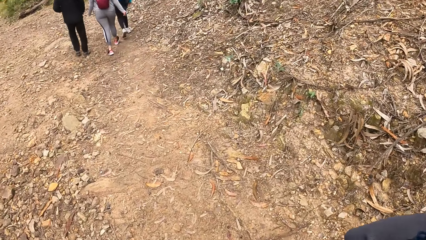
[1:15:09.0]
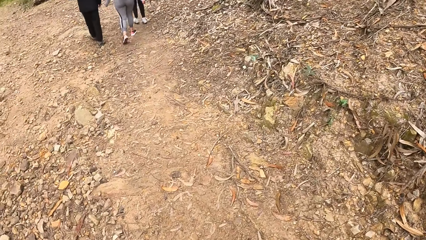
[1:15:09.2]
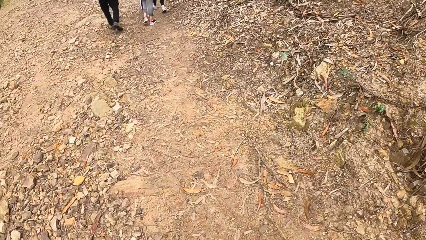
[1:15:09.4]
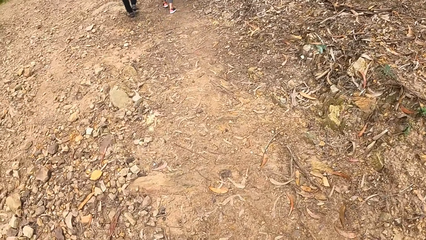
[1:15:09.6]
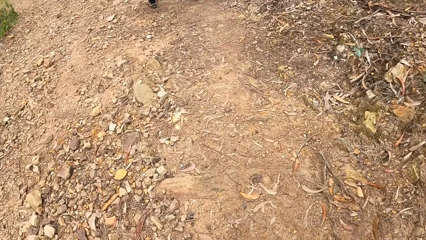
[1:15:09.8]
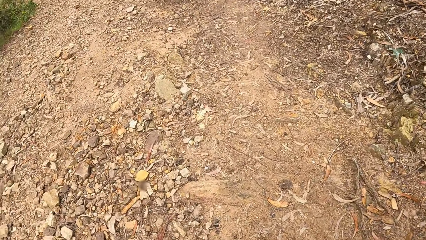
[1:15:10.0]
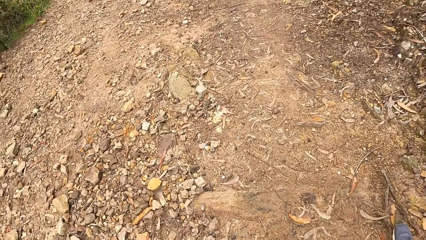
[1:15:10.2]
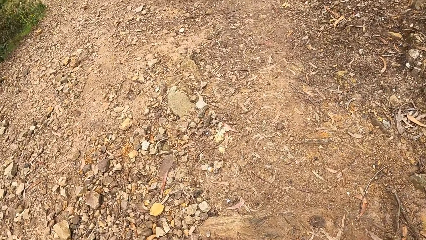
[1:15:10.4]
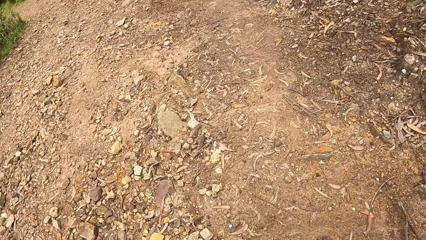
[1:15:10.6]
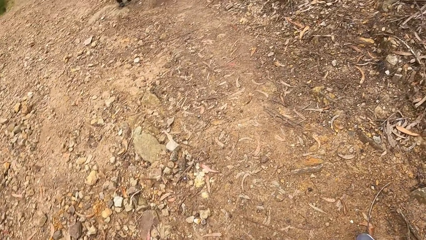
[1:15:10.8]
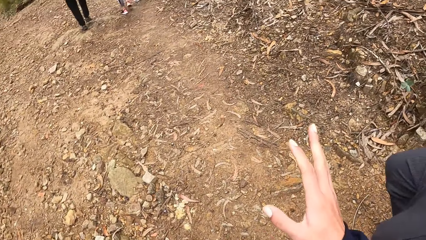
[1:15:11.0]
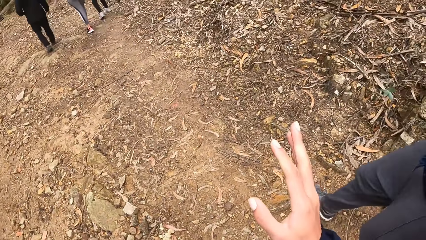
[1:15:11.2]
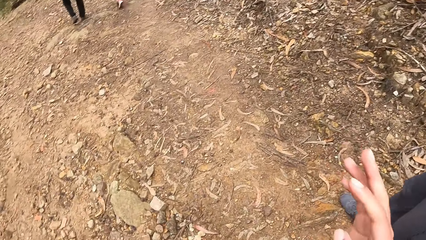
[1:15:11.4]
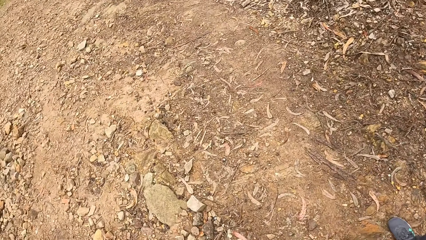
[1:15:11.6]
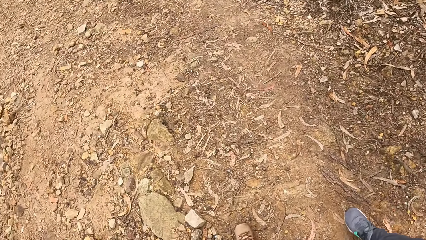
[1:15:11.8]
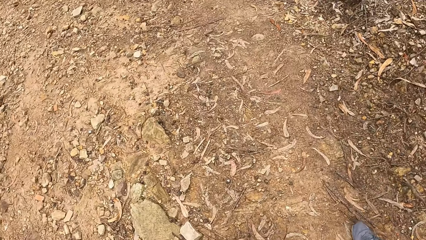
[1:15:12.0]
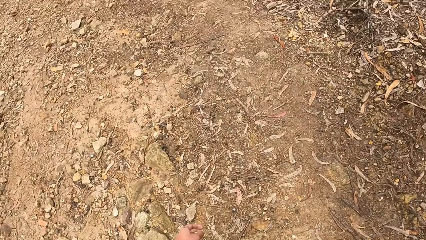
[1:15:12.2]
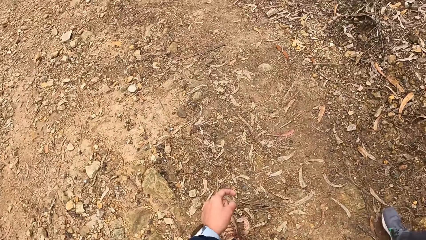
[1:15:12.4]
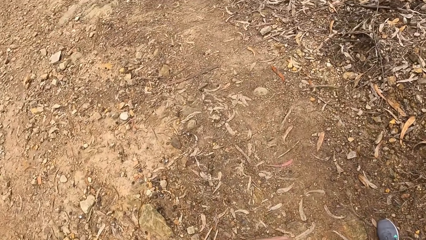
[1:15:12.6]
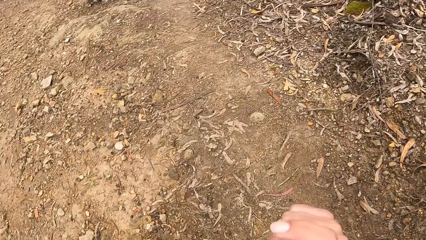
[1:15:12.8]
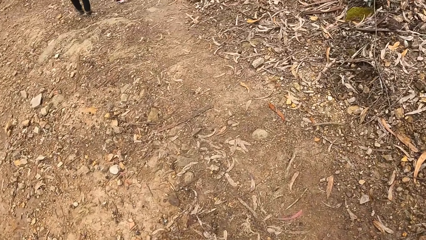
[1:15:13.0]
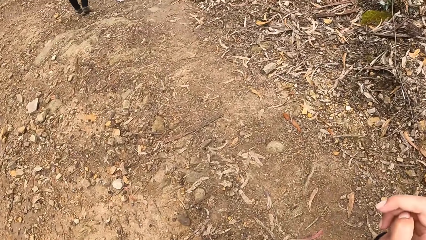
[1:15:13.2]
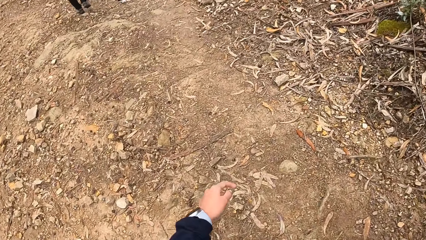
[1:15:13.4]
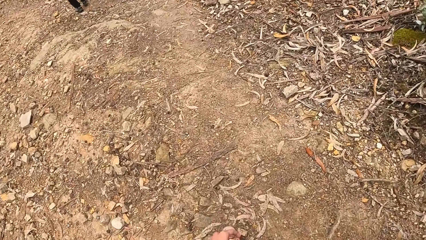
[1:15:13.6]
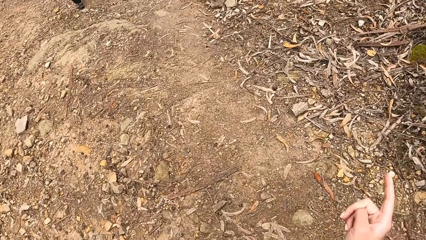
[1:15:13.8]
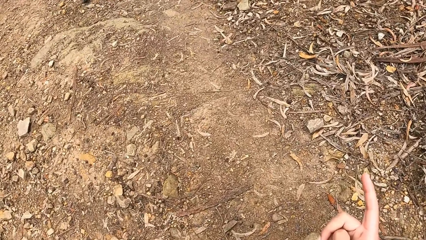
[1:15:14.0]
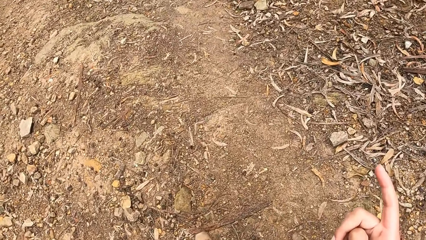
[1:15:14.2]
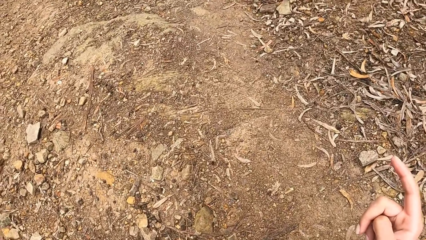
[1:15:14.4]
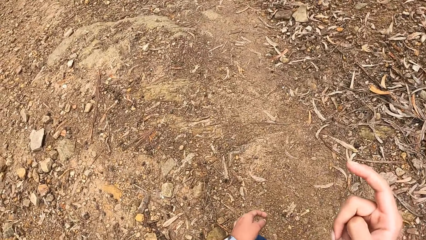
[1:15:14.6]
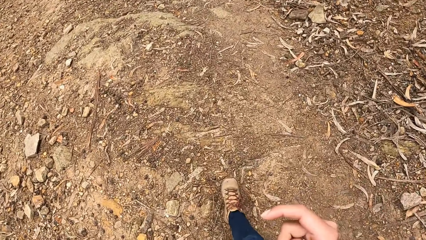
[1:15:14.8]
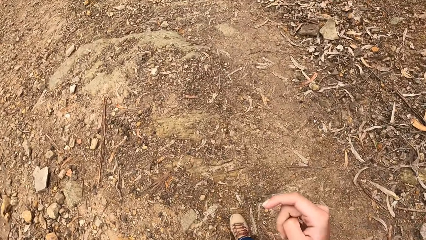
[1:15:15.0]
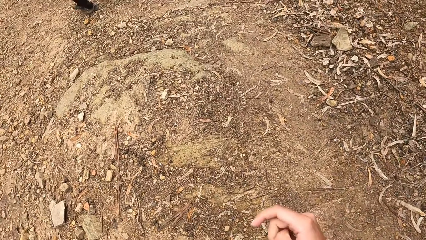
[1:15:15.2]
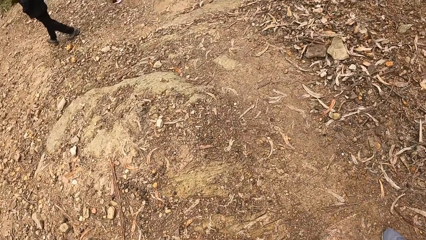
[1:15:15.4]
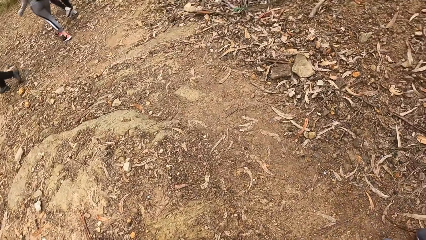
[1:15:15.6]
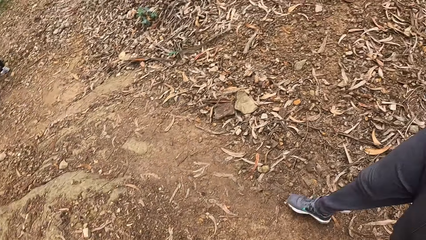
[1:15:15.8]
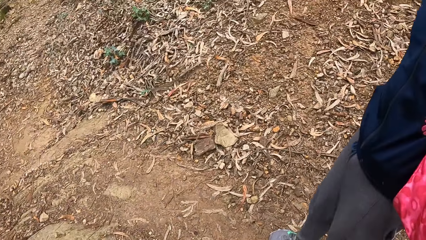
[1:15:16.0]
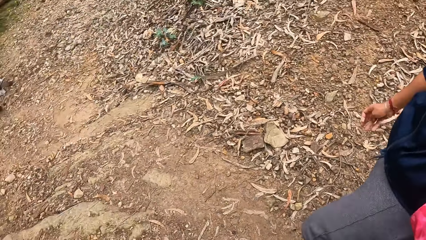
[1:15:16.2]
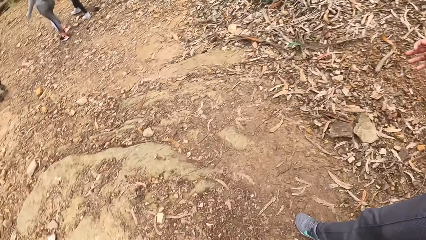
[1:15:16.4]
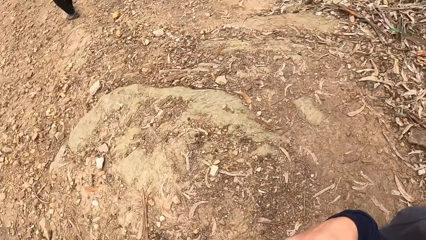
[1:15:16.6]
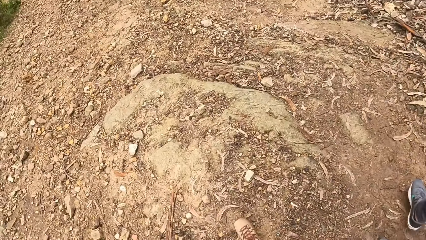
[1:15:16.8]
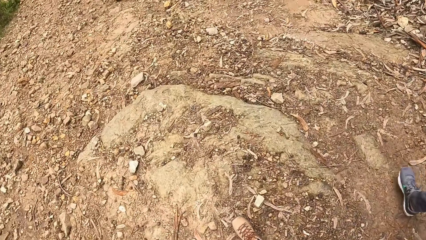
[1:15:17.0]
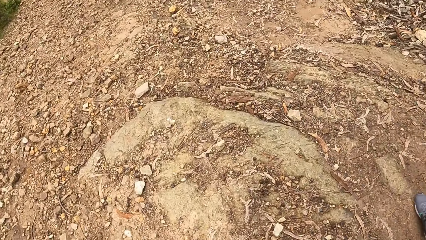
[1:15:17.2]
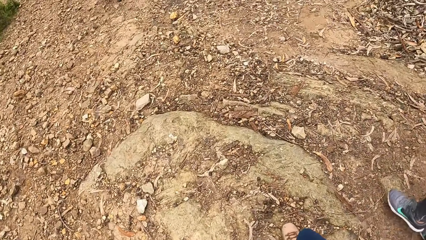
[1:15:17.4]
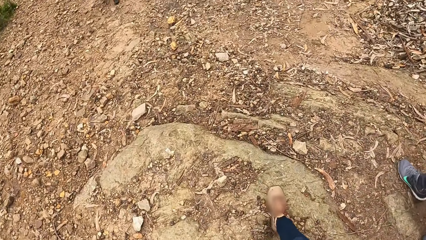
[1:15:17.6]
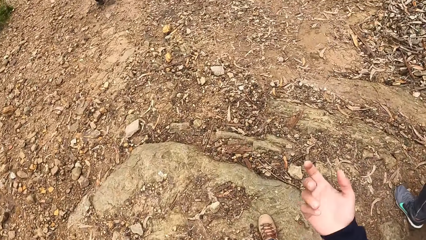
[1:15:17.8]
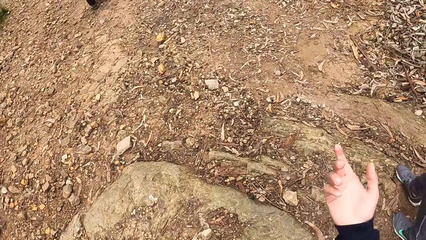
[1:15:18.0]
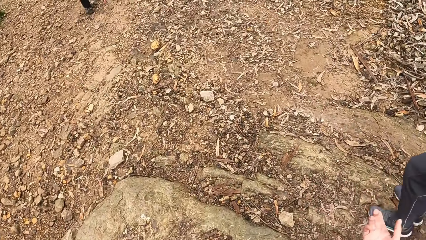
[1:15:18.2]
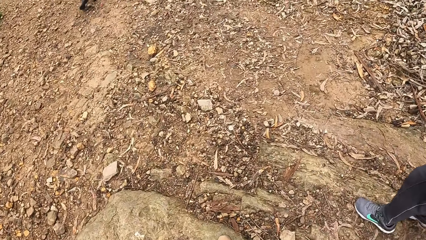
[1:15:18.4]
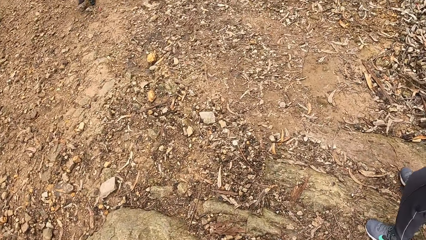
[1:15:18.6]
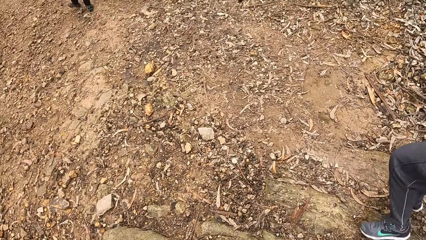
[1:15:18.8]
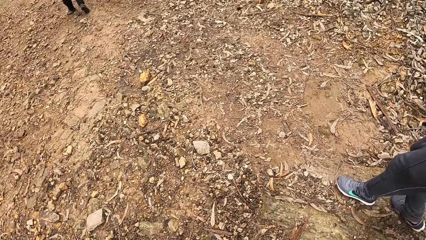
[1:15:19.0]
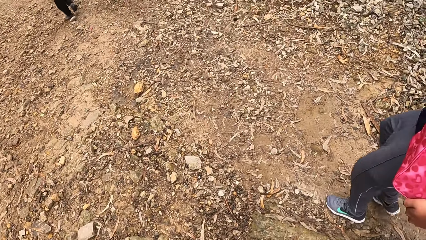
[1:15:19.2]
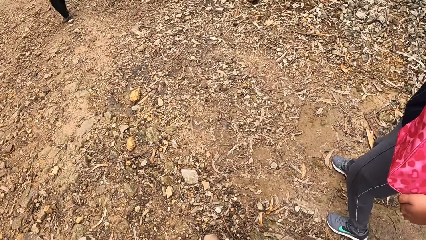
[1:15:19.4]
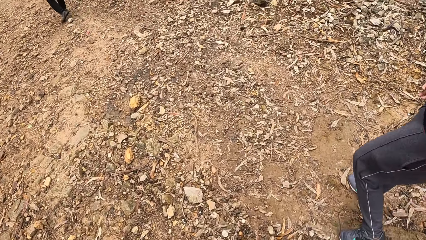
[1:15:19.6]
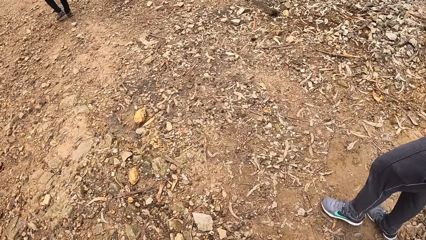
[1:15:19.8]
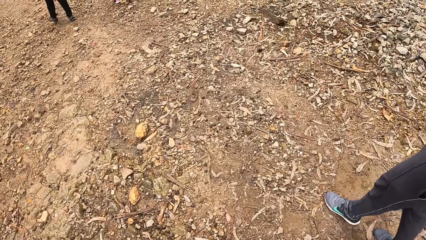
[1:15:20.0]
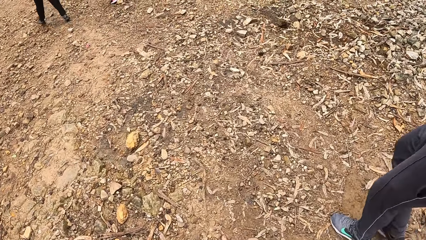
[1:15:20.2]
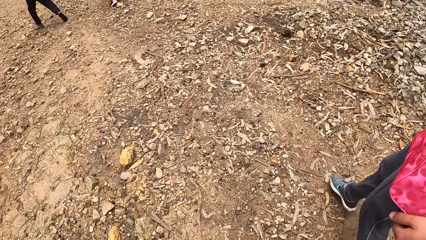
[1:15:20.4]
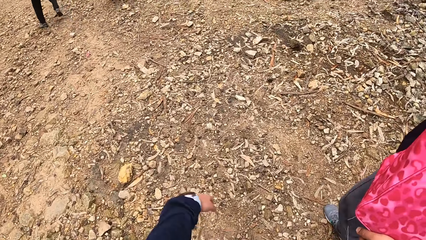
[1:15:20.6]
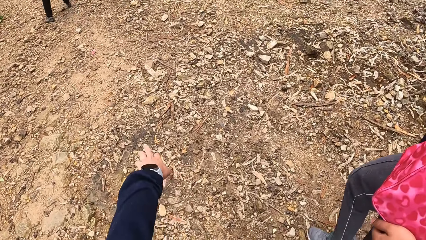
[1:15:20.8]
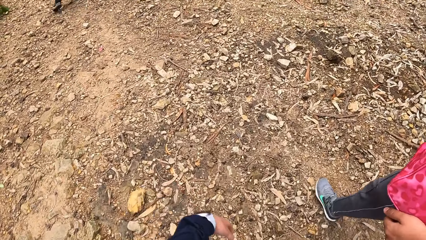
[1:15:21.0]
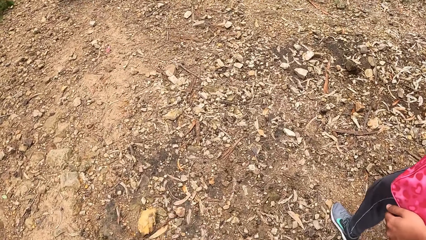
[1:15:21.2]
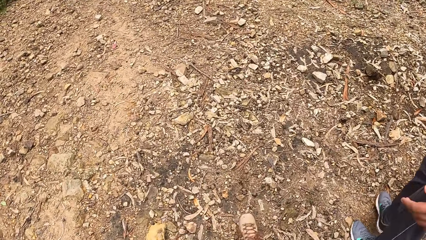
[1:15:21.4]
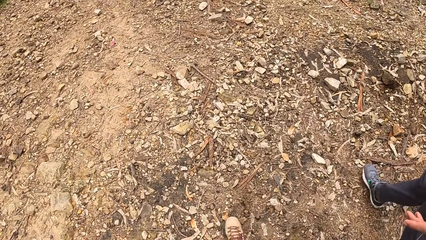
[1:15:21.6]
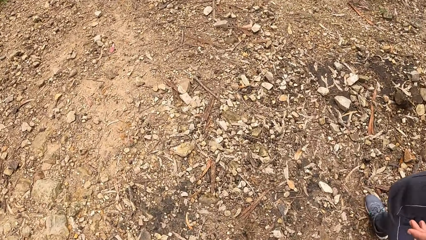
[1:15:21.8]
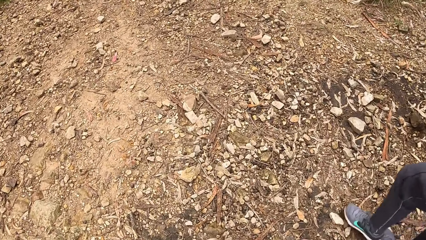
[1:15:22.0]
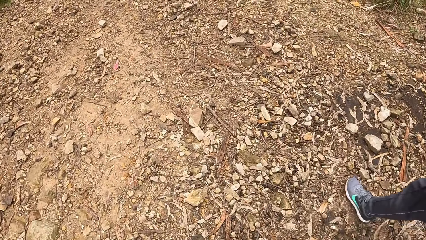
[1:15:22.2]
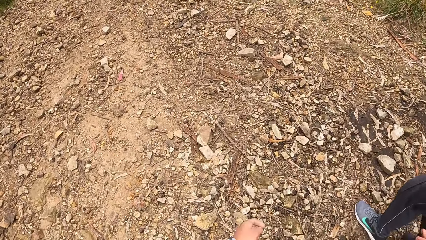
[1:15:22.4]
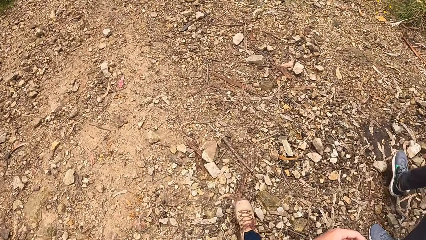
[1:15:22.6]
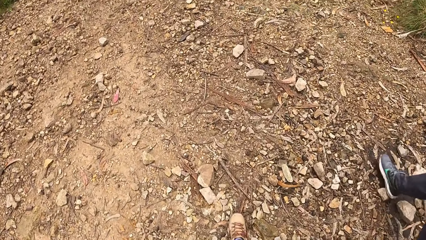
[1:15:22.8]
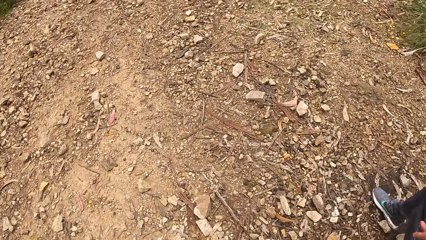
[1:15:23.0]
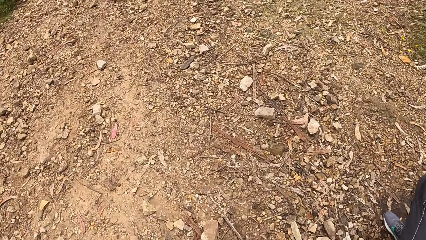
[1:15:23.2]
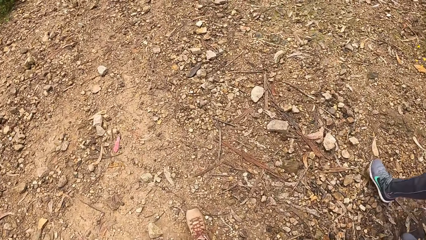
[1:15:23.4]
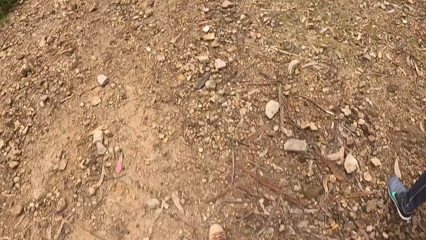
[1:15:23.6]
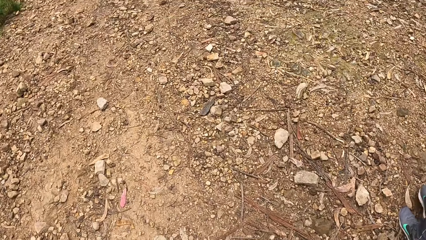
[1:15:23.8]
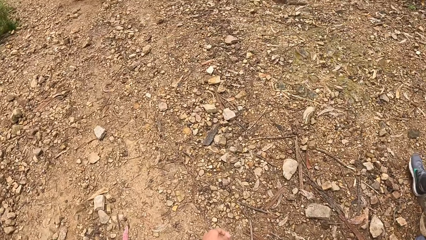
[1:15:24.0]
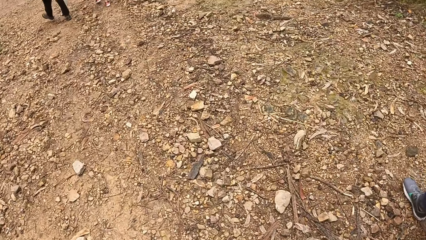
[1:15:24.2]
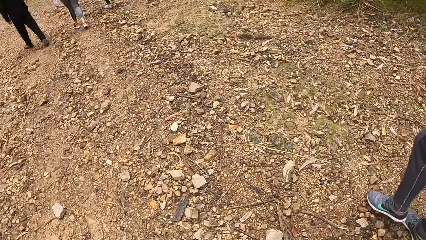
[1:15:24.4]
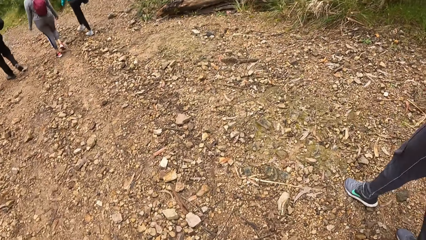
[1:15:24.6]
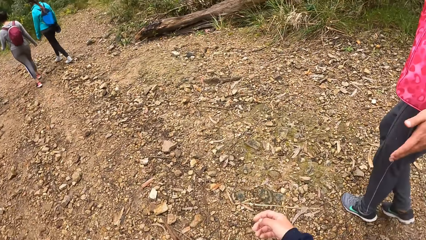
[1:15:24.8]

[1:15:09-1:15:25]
The camera wearer uses gestures.
